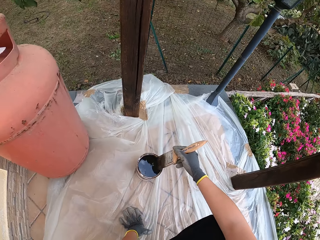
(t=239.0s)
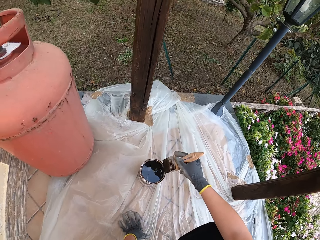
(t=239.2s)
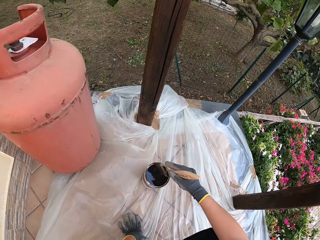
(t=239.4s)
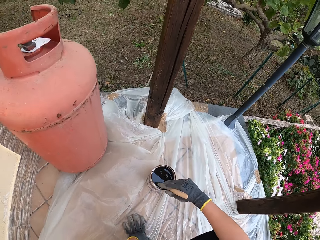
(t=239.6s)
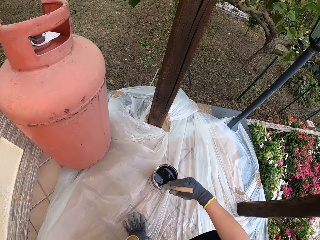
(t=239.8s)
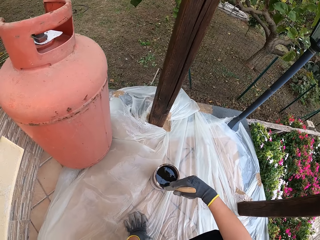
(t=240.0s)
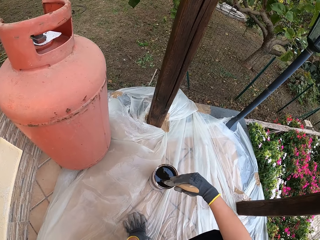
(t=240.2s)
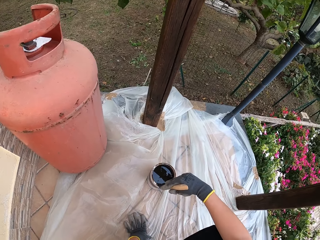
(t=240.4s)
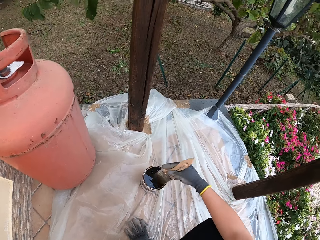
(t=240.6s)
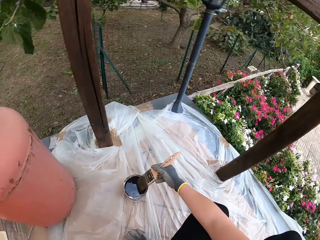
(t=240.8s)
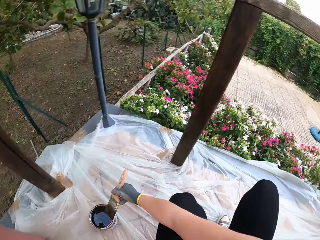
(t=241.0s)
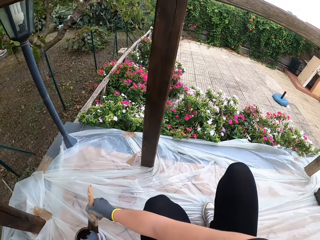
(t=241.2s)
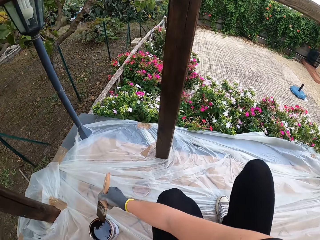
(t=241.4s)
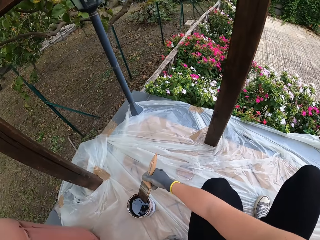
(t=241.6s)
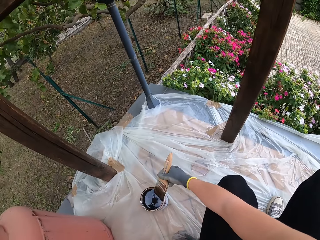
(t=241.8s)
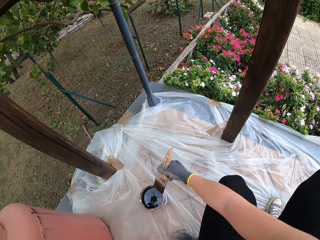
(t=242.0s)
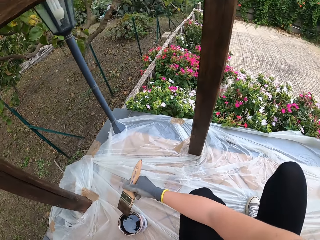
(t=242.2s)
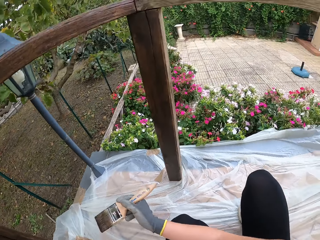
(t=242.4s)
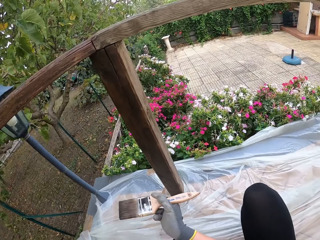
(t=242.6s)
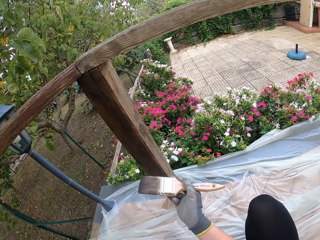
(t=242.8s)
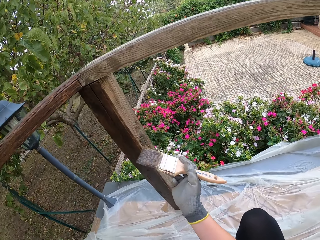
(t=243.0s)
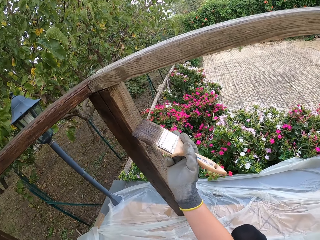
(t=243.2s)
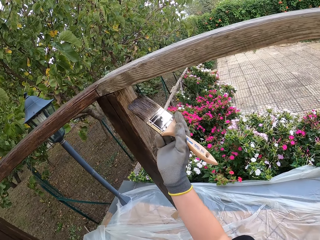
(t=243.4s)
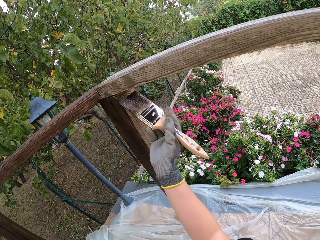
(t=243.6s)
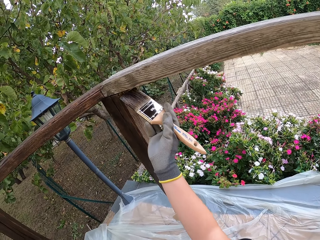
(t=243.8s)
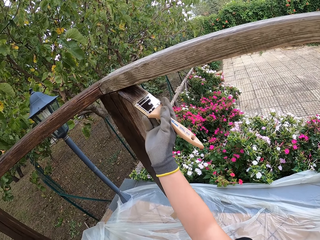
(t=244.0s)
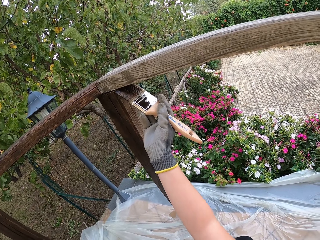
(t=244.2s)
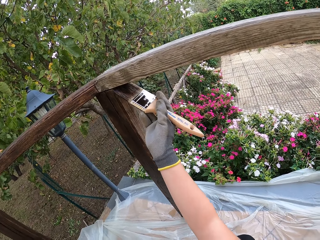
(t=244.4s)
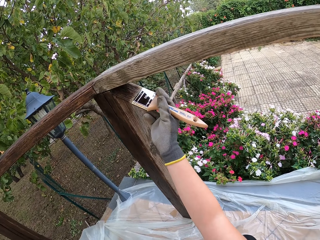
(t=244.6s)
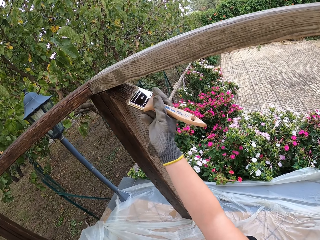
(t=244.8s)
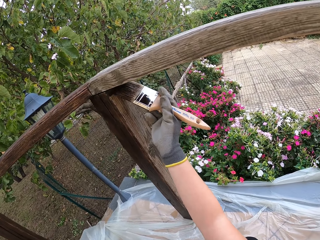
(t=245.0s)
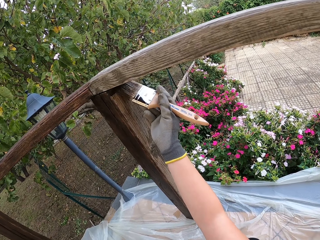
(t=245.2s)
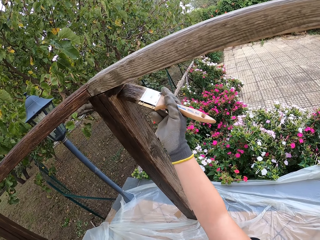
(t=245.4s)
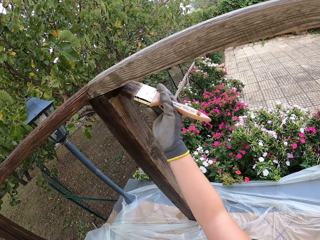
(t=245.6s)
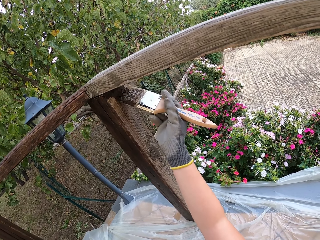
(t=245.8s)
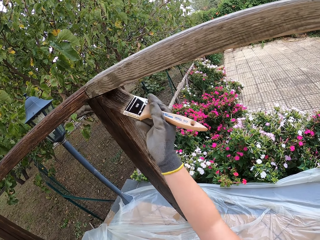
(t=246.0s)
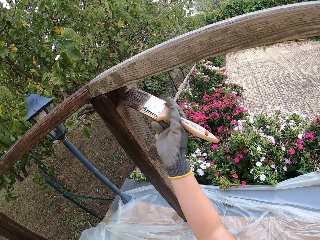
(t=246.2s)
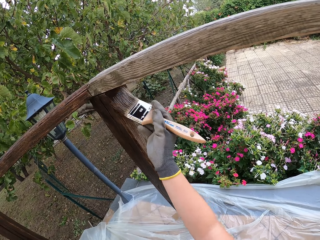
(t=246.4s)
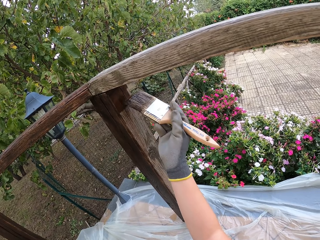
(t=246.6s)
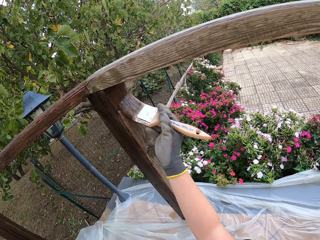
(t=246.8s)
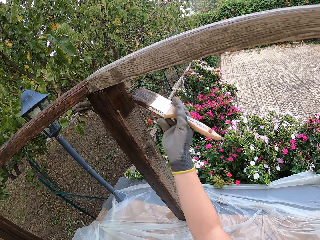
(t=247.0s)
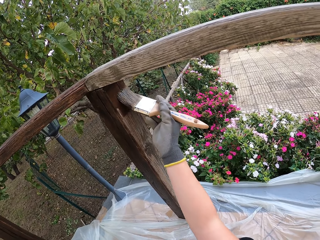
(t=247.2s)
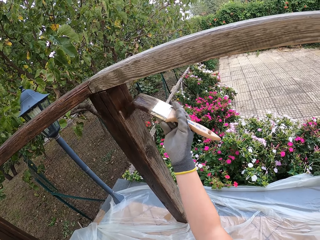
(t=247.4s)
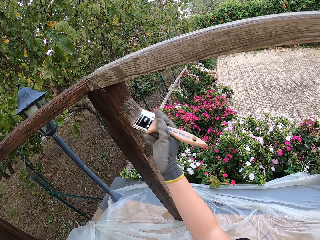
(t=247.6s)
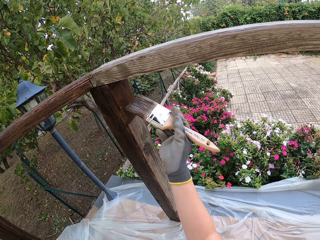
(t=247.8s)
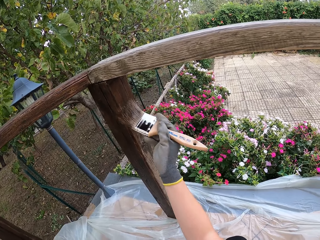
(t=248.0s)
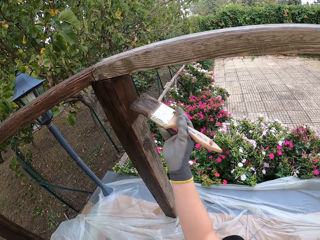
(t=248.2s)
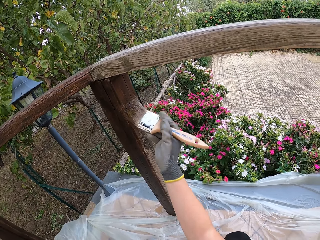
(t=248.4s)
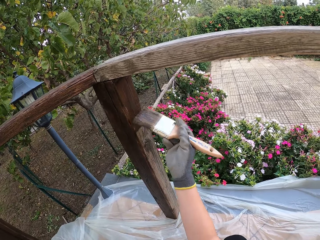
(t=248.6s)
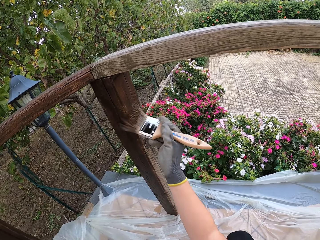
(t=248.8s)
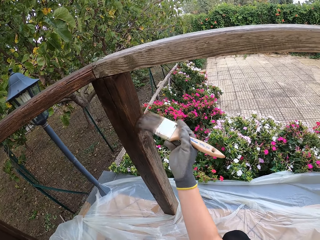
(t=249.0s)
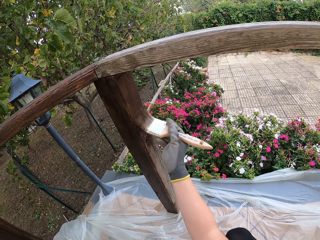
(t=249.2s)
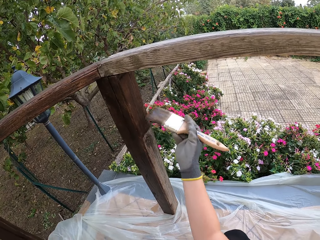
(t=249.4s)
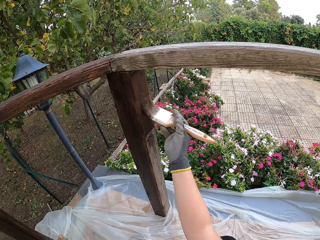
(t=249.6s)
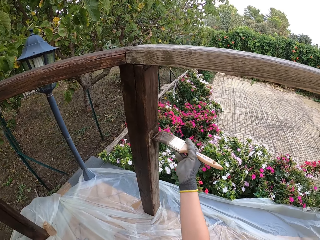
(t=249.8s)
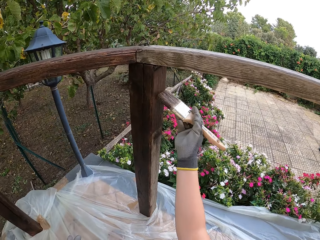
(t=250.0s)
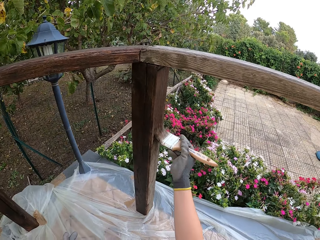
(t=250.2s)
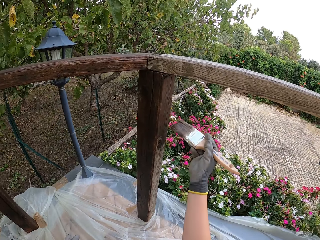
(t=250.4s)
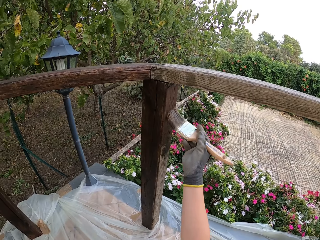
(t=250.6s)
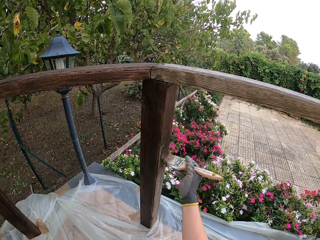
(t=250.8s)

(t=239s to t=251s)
The camera wearer touches the polythene bag. They wipe the paint brush on the paint can. They lift the paint brush. They clean the paint brush on the edge of the paint can. They paint the wood rail.

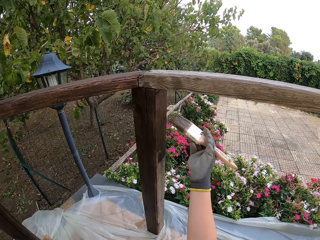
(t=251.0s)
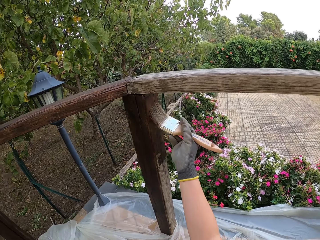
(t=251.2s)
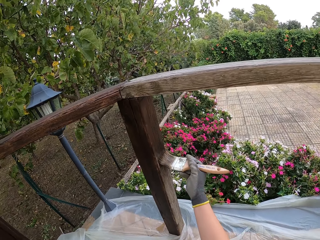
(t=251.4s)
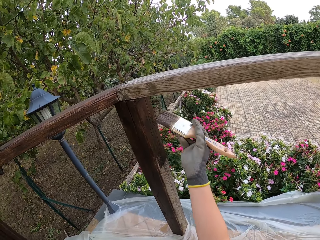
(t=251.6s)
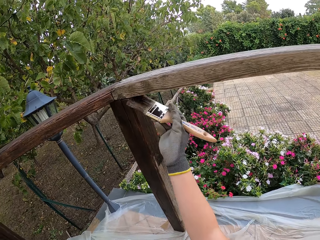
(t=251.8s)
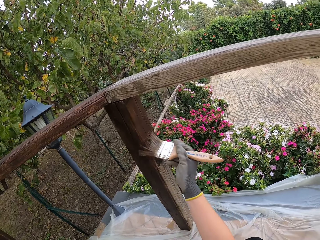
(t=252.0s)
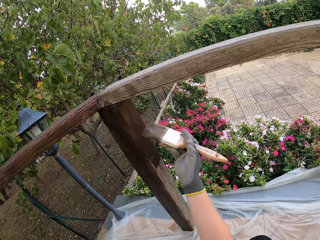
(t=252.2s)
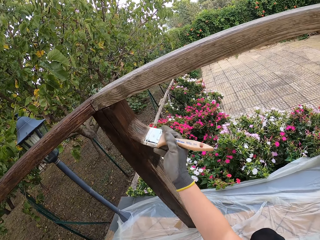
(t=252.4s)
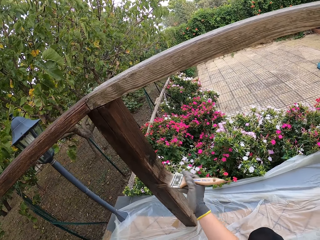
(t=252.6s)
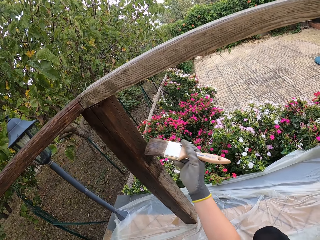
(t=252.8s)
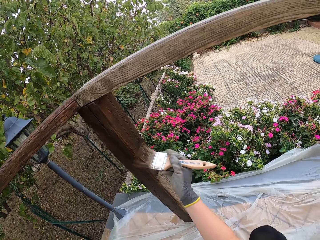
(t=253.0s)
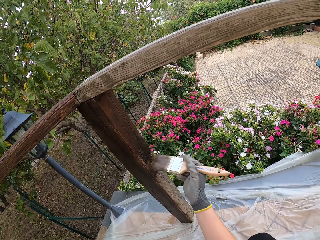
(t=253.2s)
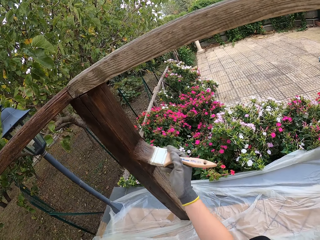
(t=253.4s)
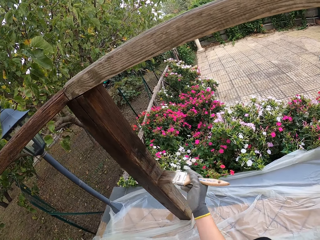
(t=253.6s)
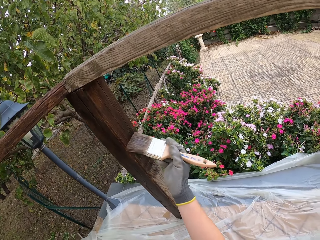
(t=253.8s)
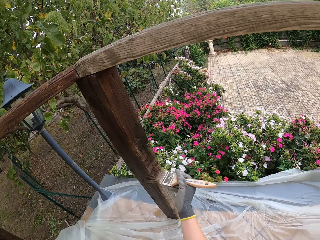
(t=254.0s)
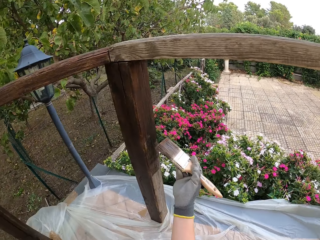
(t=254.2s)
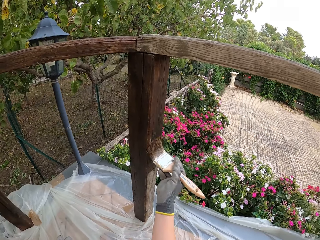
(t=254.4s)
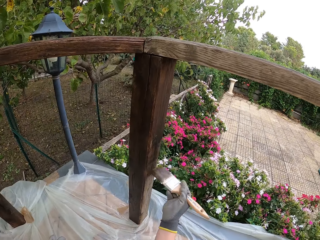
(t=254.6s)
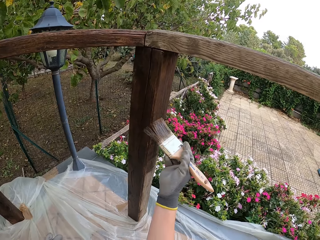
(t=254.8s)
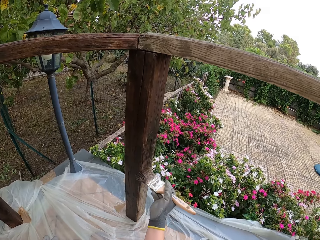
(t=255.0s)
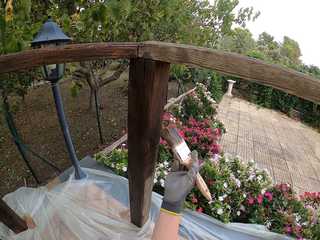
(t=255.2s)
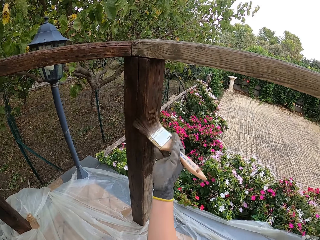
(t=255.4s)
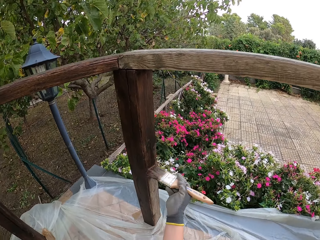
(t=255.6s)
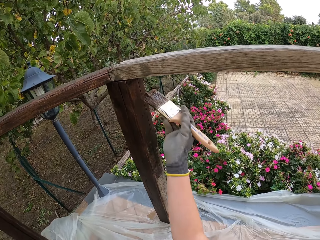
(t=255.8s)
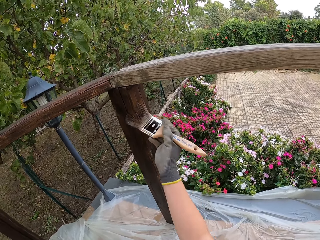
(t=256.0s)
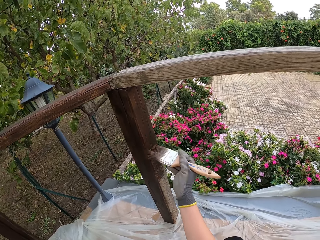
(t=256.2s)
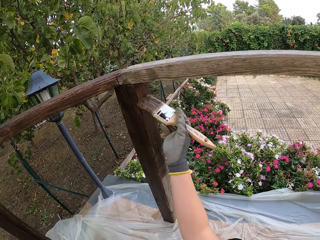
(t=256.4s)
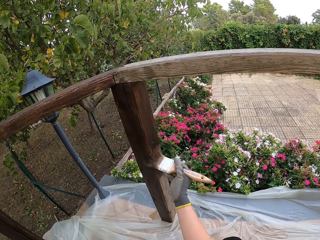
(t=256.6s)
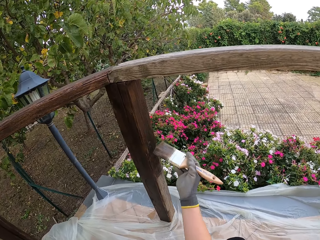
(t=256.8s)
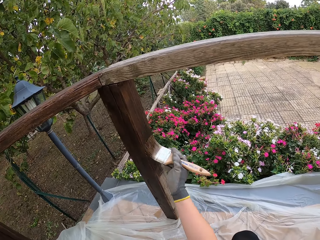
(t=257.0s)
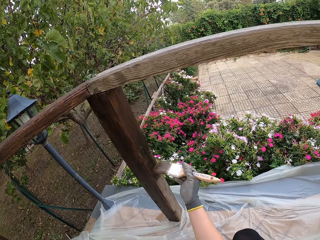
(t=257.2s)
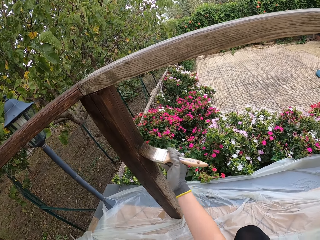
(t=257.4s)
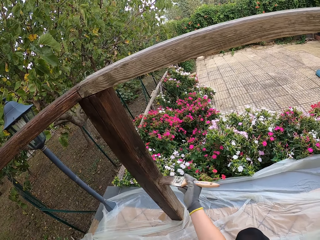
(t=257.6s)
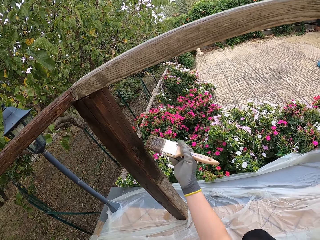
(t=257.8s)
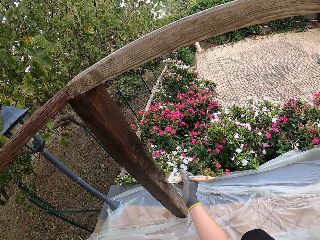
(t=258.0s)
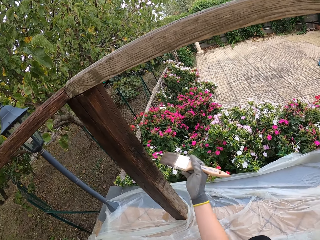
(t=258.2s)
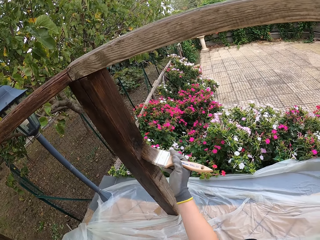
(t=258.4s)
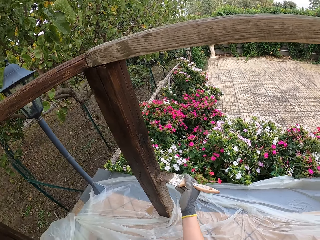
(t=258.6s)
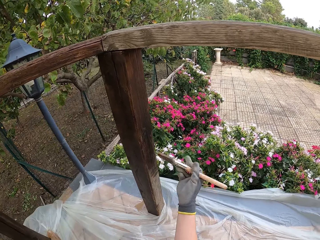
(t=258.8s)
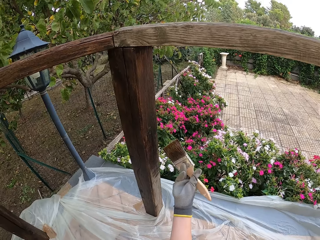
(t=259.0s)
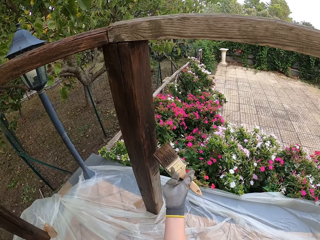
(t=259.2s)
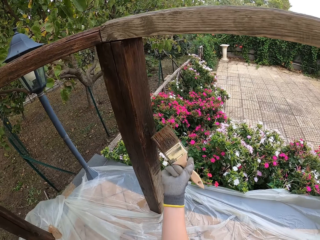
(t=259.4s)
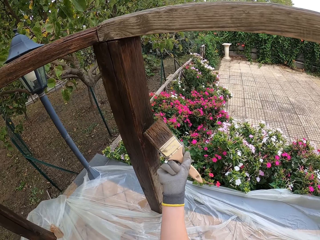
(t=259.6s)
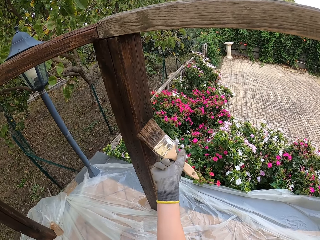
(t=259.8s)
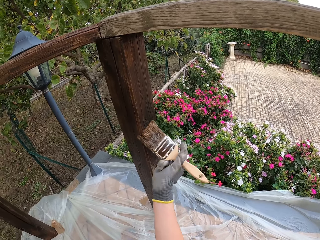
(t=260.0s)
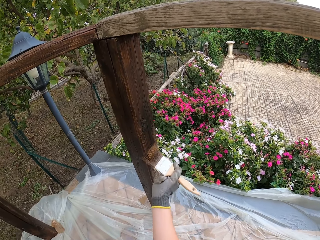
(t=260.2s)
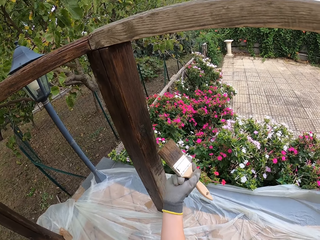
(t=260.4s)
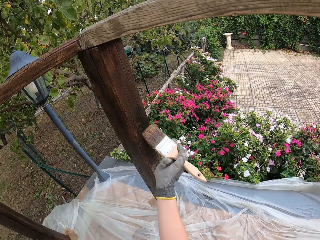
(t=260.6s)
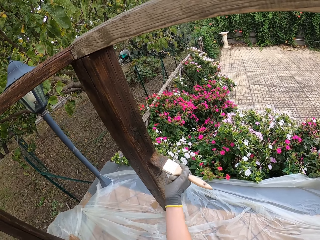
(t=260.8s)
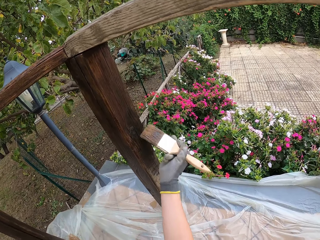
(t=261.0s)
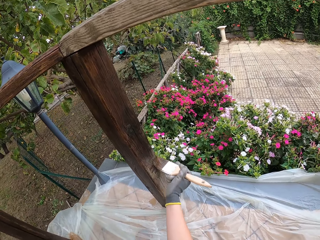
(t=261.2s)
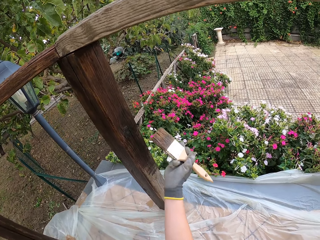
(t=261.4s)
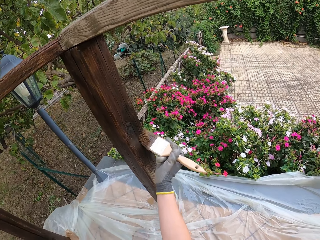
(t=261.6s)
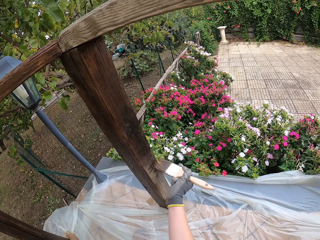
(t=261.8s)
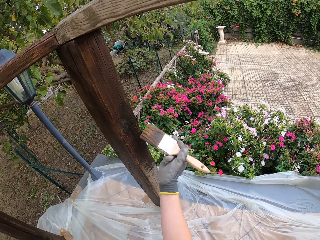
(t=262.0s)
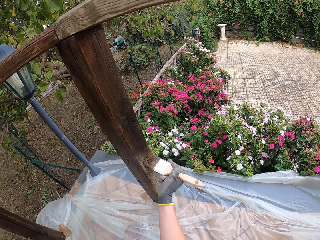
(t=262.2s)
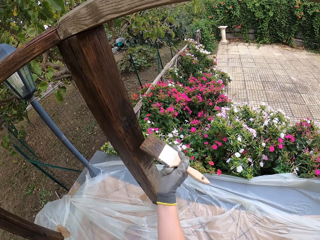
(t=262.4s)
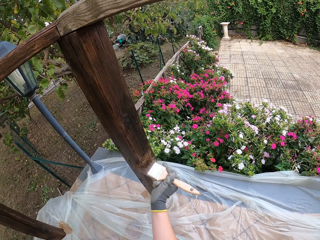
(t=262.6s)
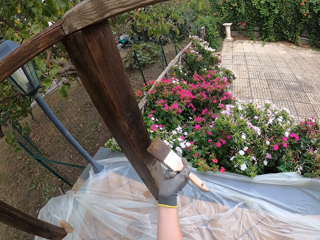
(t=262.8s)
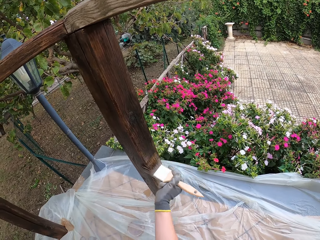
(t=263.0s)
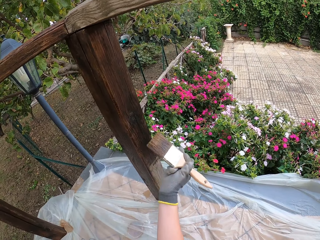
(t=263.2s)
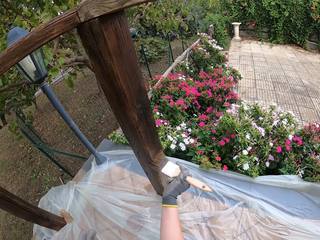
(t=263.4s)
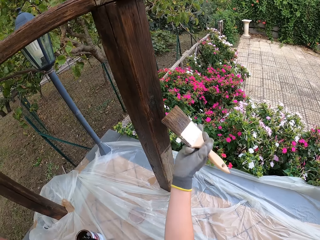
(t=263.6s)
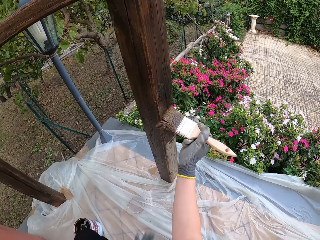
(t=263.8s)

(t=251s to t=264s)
The camera wearer turns the paint brush. They paint the wood rail.
